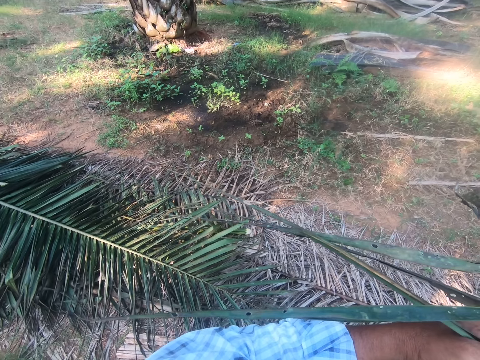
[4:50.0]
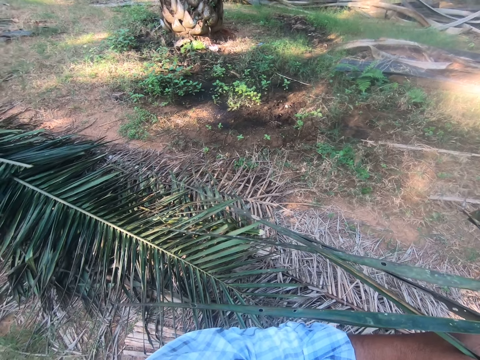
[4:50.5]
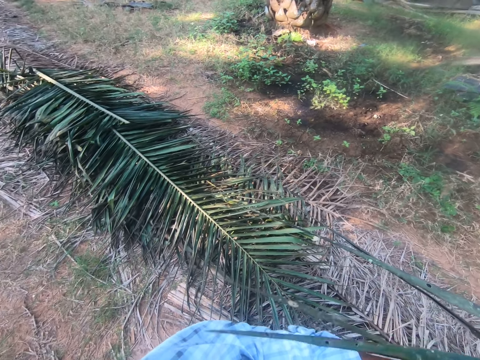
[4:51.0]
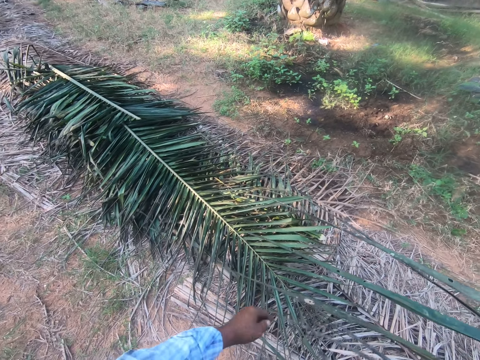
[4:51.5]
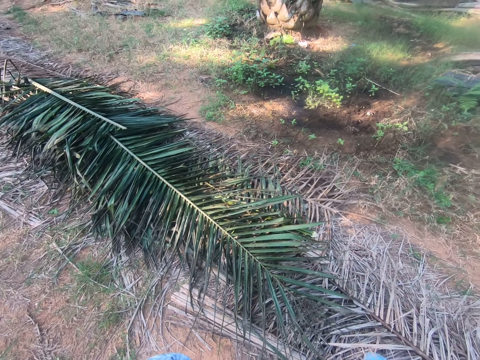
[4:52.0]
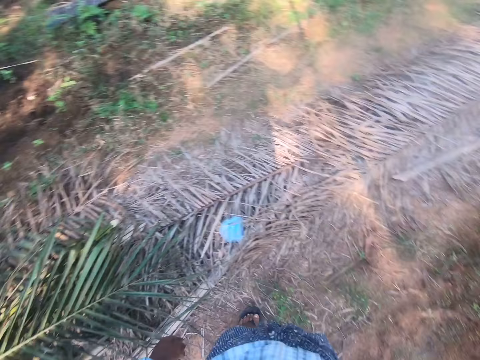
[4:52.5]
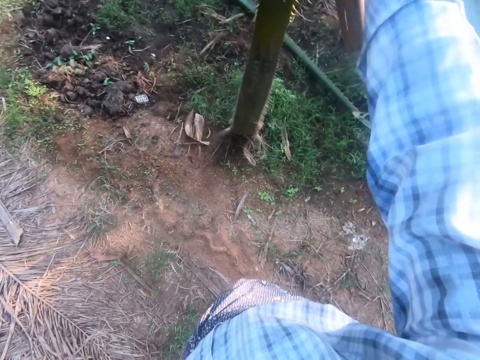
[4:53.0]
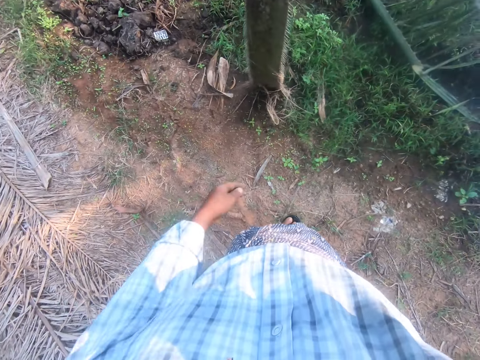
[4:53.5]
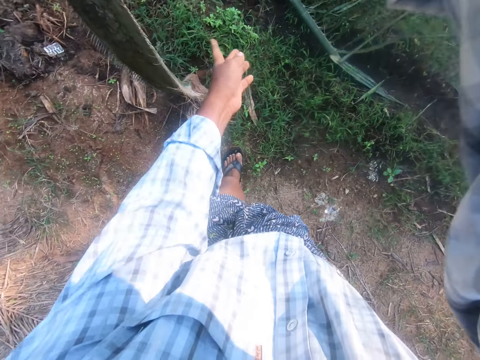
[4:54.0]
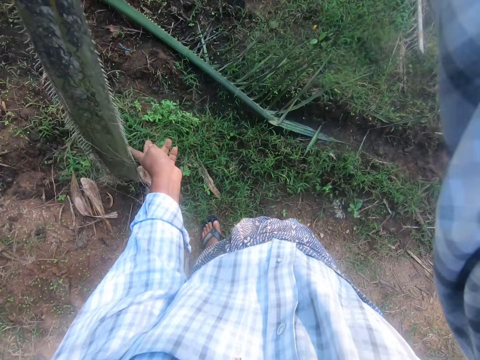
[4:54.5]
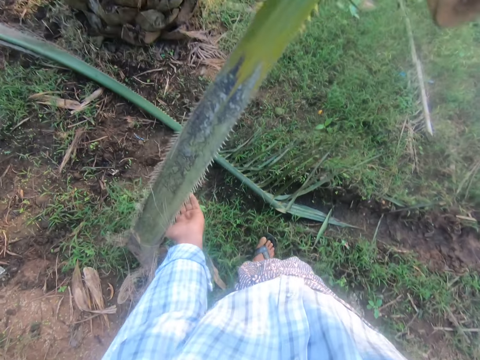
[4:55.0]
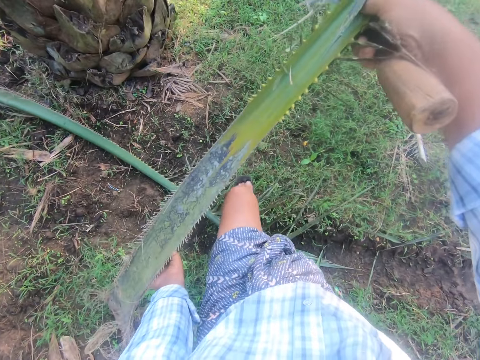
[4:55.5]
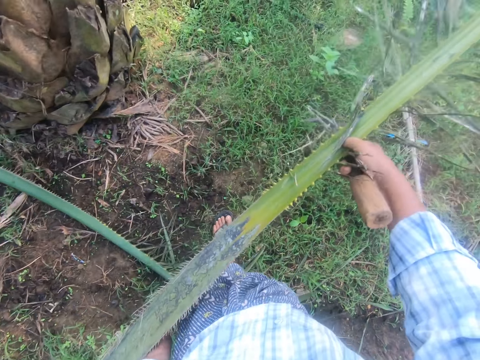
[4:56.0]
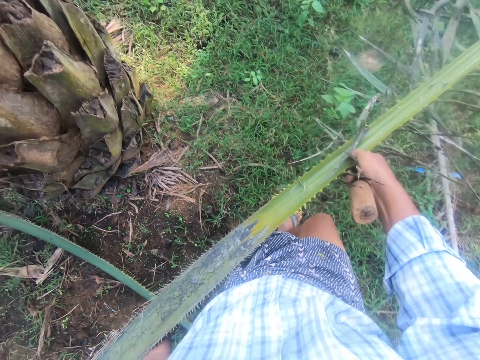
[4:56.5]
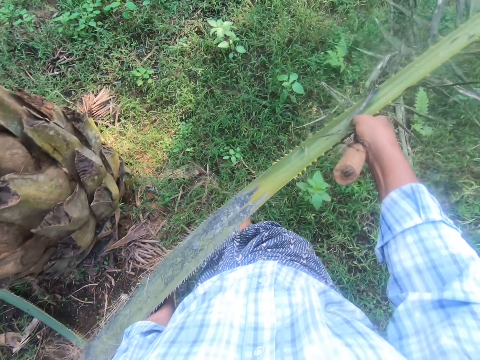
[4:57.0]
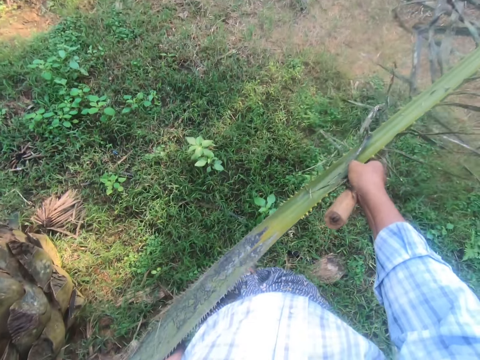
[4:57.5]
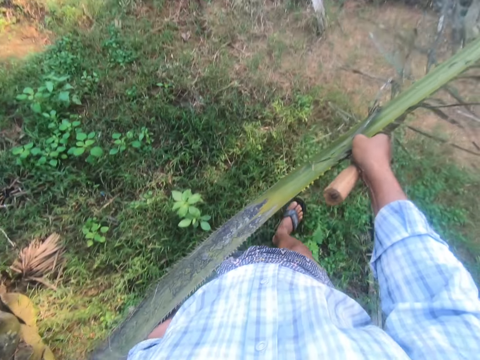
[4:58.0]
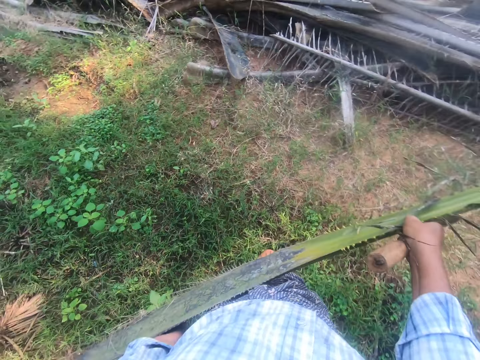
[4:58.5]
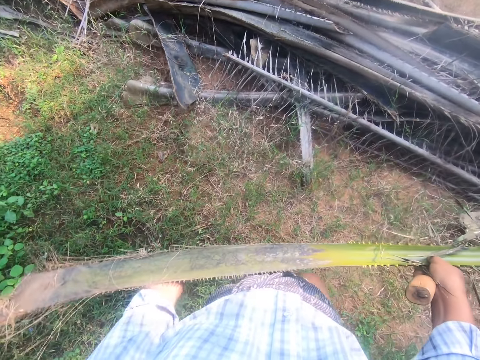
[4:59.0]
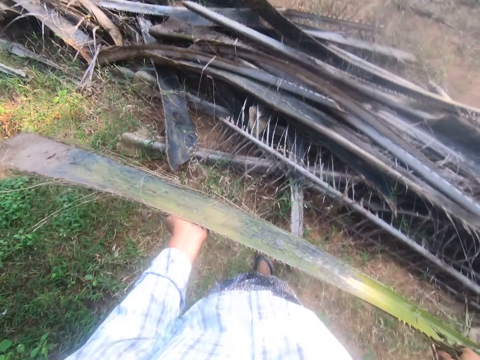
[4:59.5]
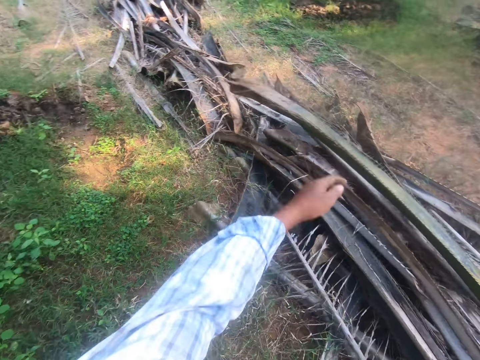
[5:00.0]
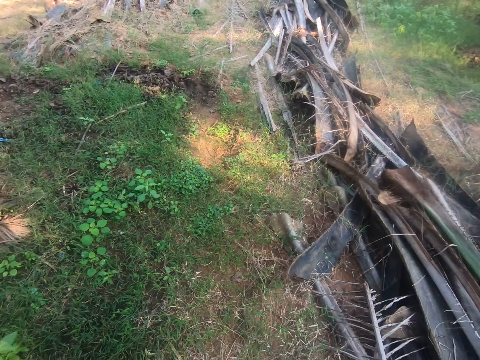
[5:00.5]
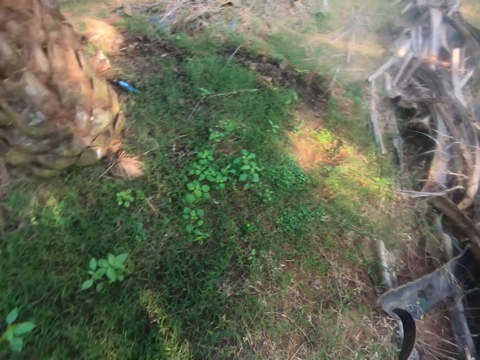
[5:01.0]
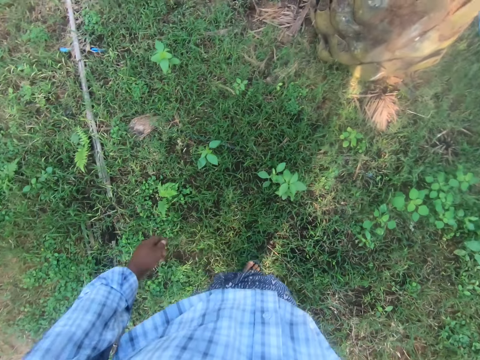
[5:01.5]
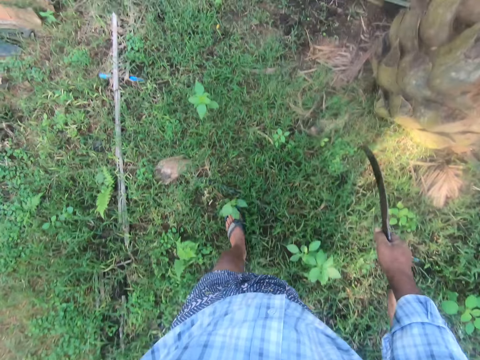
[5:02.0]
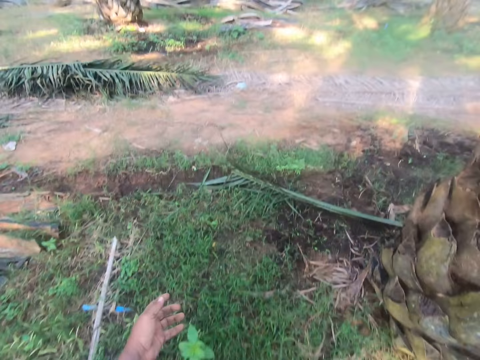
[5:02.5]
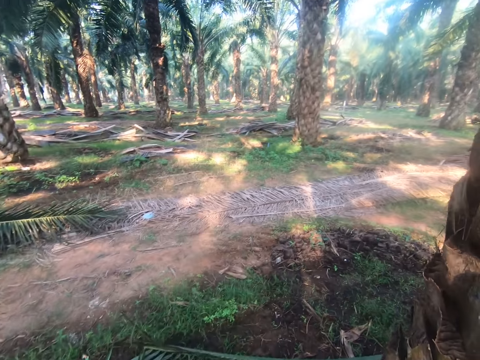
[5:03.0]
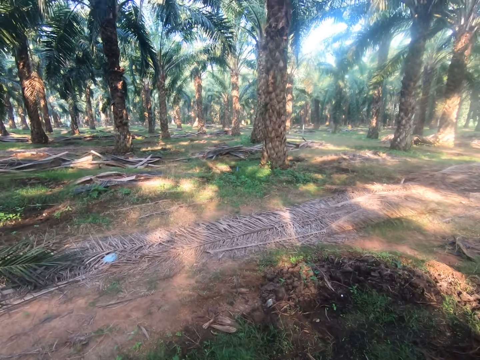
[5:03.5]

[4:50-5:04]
The camera wearer holds the palm fronds. They turn around, lift a hand, and walk around. They carry the palm fronds. They hold aloe vera. They walk around. They throw the aloe vera on to the others. They walk around. They walk back to the palm fronds.

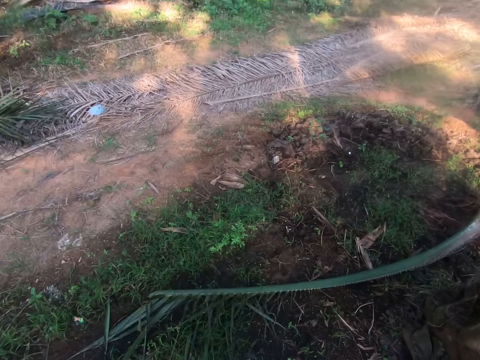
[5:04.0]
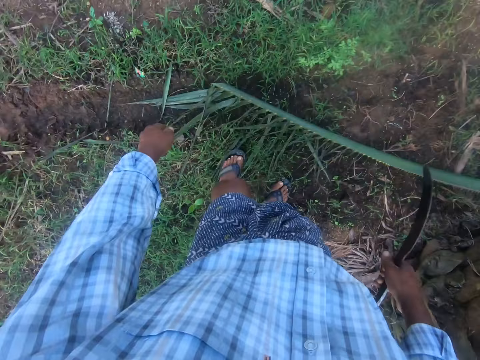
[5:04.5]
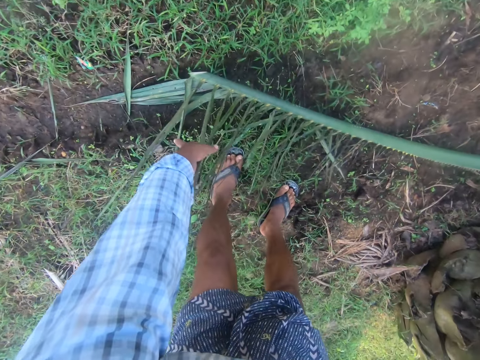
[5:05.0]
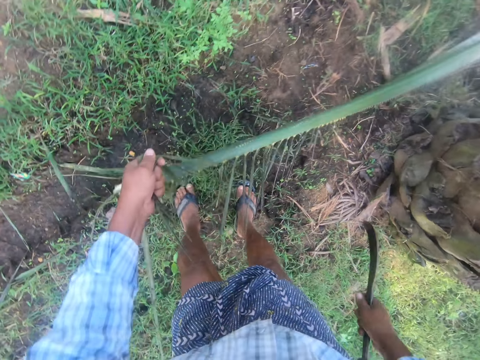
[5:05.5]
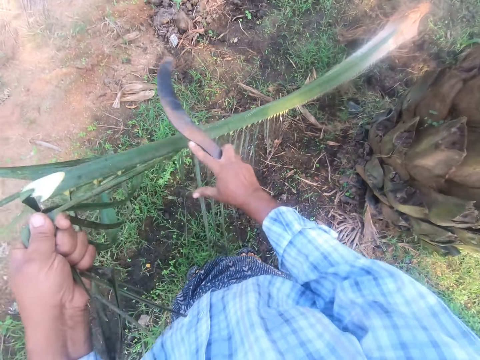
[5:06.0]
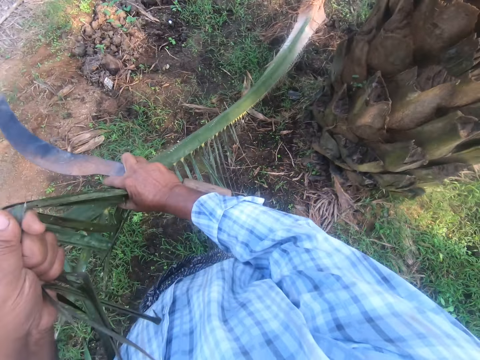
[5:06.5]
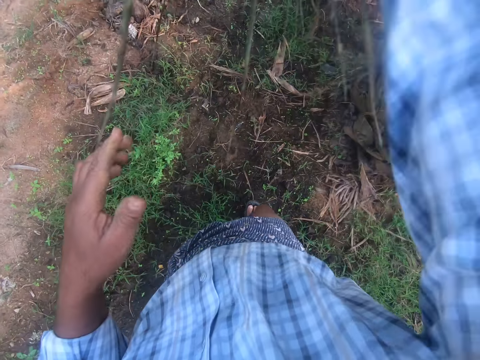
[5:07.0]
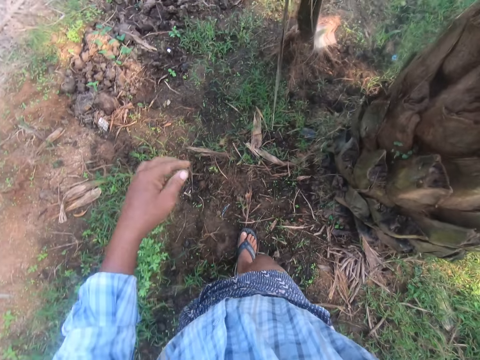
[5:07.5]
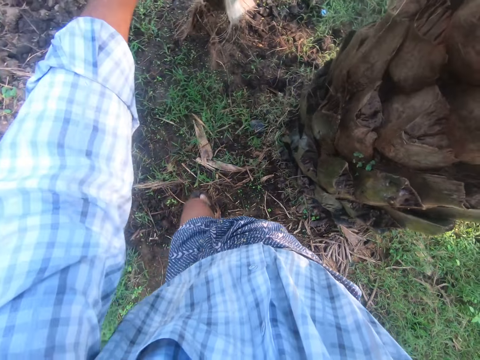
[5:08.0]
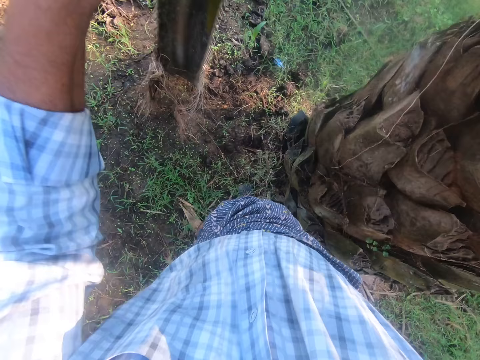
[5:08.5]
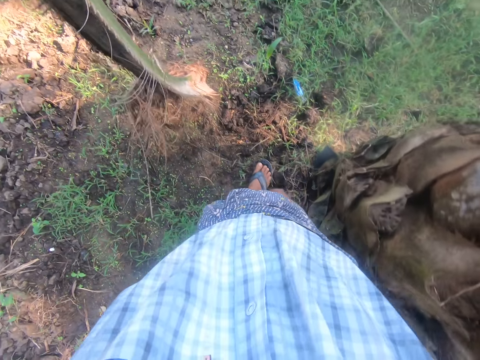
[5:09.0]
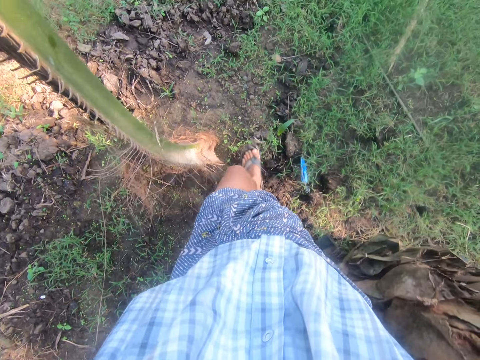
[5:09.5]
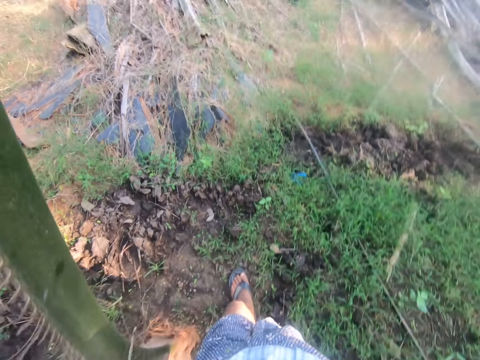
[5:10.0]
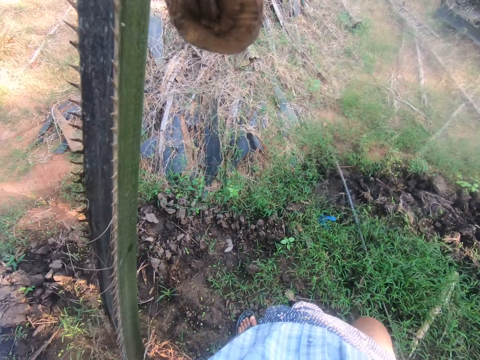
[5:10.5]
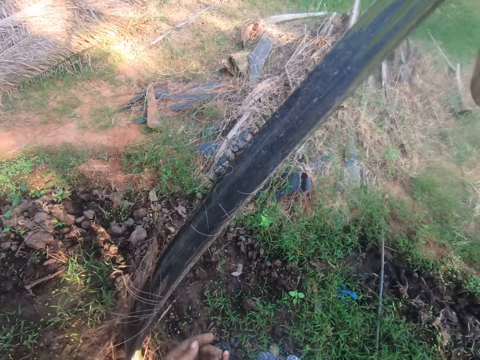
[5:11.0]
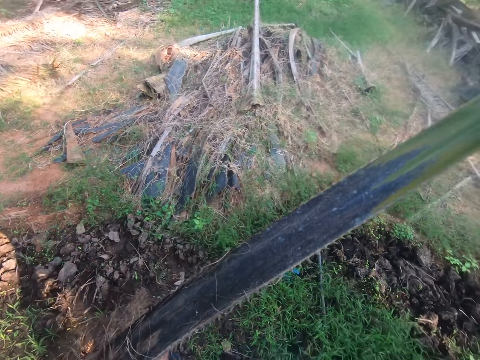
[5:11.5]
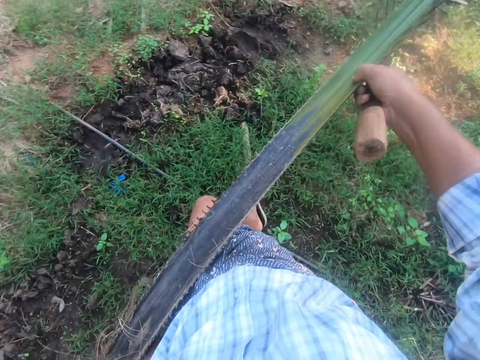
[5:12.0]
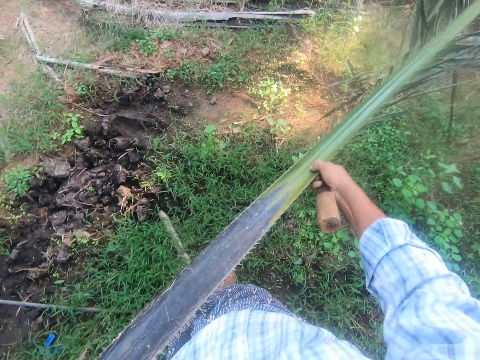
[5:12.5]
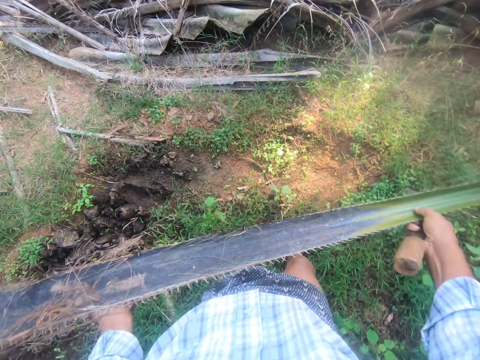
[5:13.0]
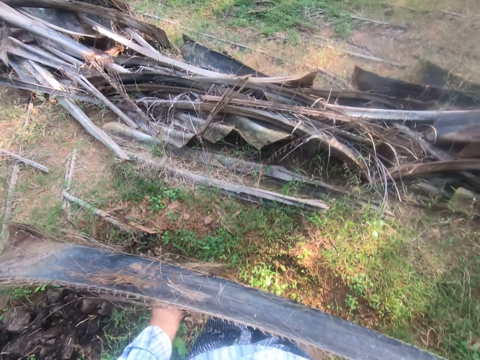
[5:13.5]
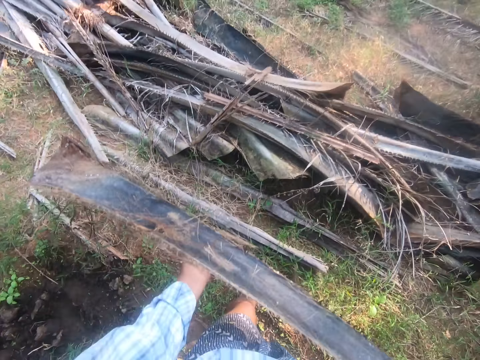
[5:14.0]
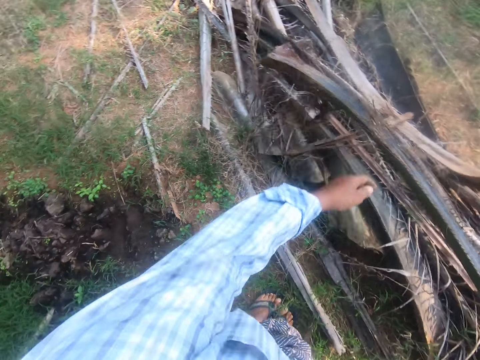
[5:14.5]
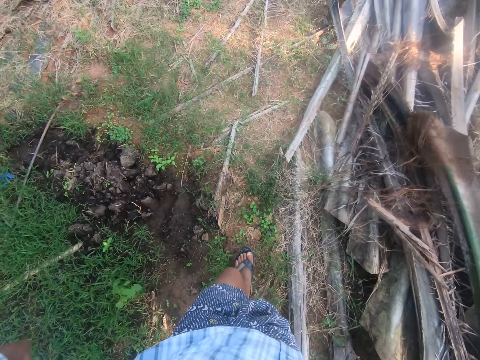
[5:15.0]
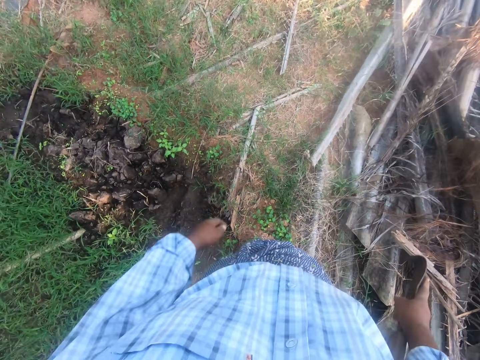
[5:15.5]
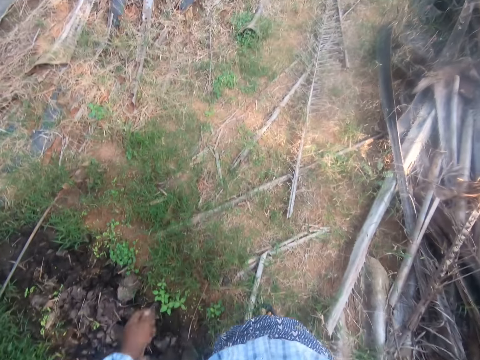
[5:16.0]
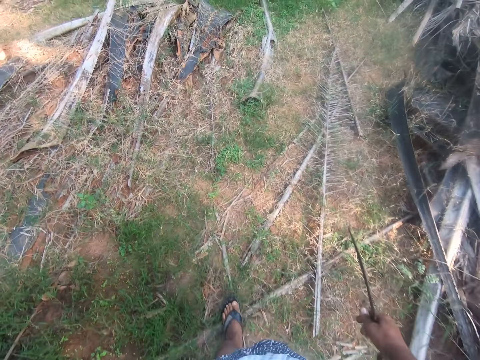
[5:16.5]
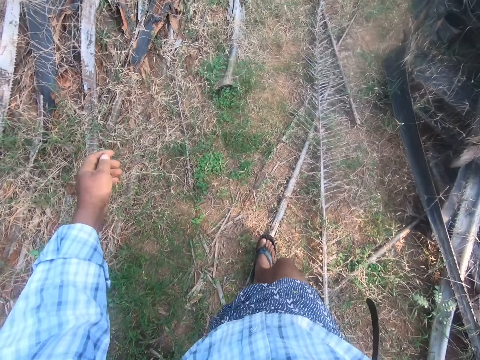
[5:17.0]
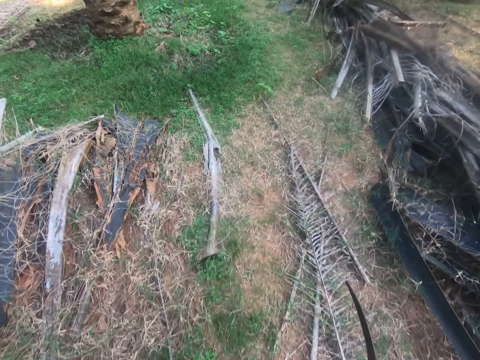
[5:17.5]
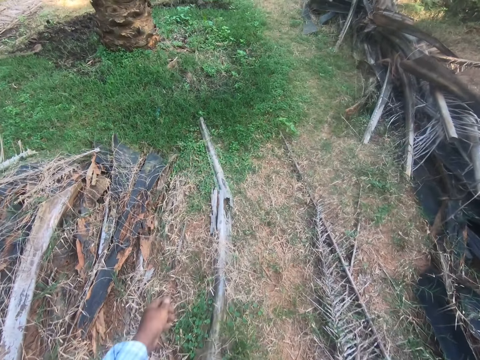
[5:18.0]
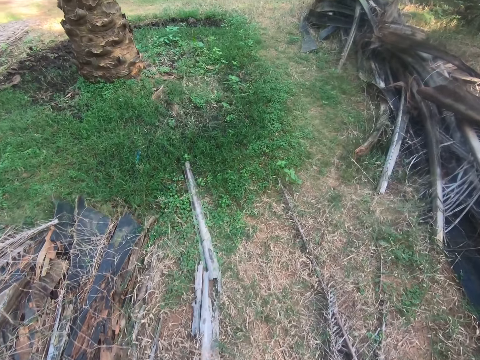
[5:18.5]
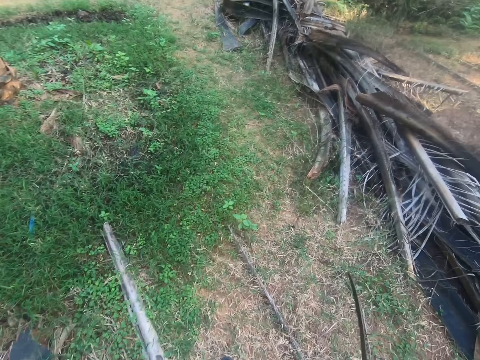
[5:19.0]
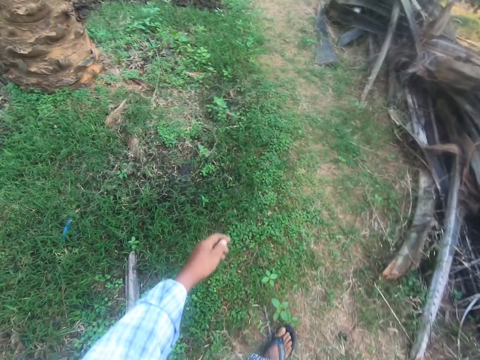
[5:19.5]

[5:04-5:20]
The camera wearer bends down. They pick up the palm fronds. They hold something with both hands. They hold something with the right hand. They walk around. They carry the palm fronds. They hold something. They walk around. They drop the palm fronds. They turn around and walk around. They walk away from the palm fronds.
